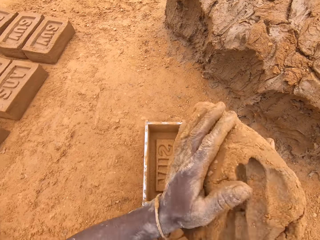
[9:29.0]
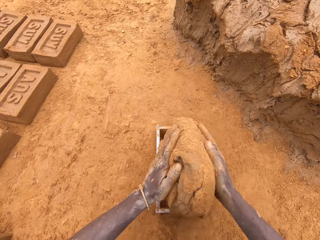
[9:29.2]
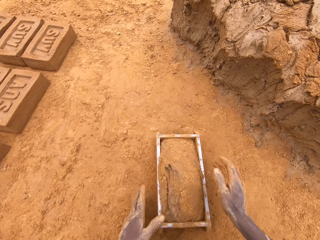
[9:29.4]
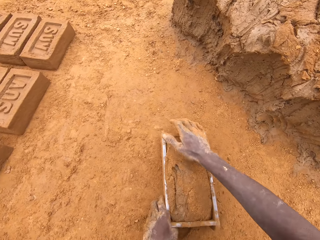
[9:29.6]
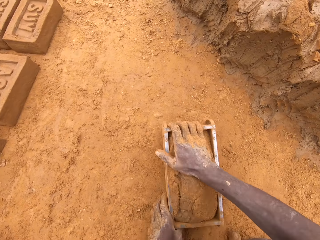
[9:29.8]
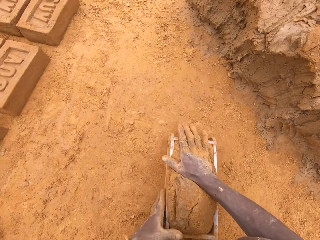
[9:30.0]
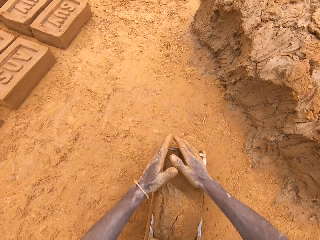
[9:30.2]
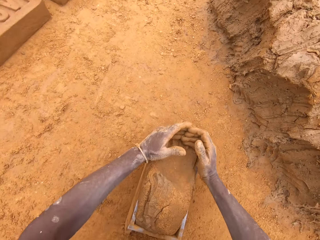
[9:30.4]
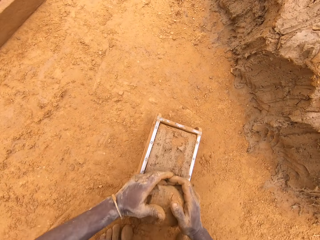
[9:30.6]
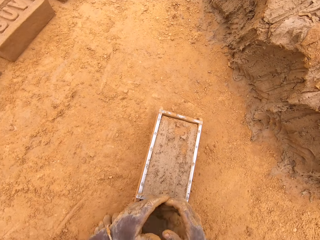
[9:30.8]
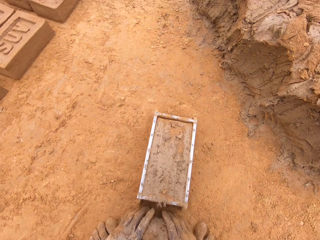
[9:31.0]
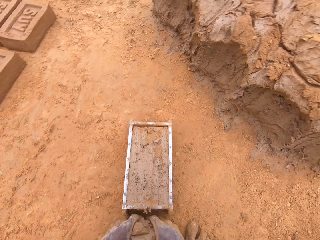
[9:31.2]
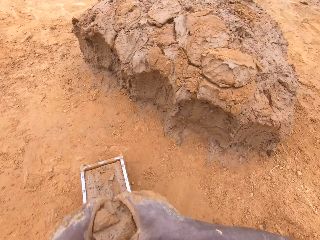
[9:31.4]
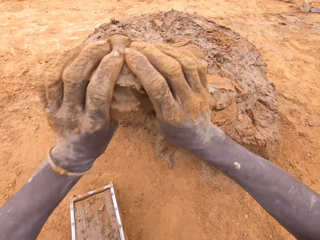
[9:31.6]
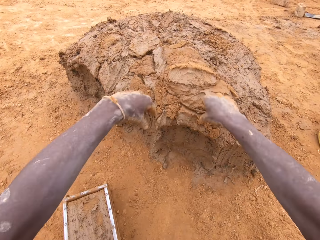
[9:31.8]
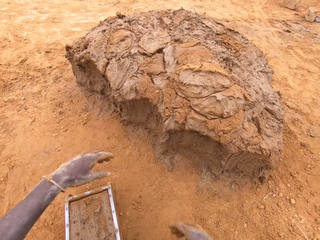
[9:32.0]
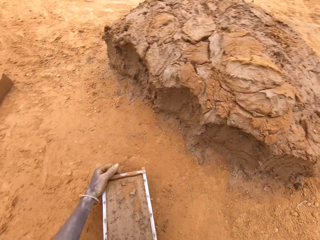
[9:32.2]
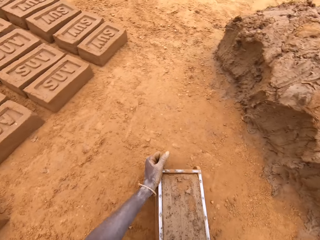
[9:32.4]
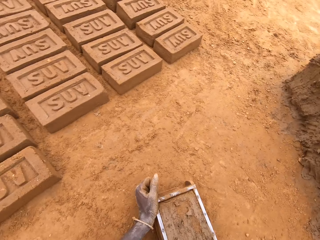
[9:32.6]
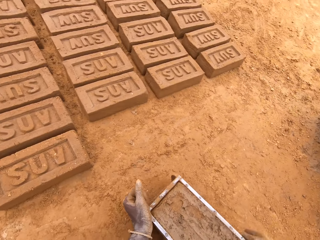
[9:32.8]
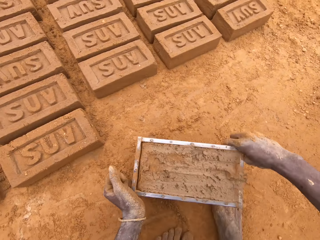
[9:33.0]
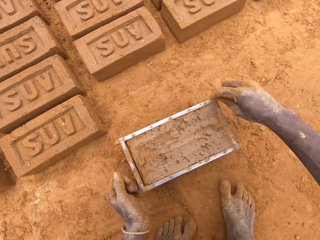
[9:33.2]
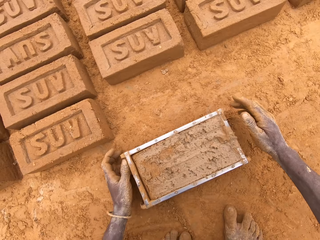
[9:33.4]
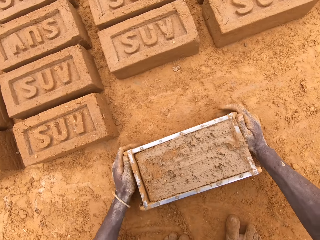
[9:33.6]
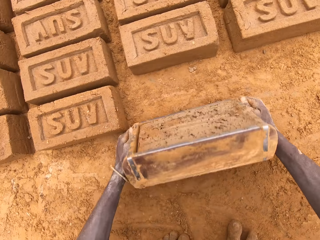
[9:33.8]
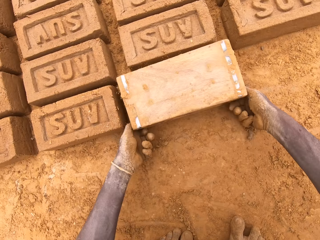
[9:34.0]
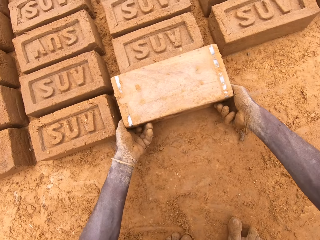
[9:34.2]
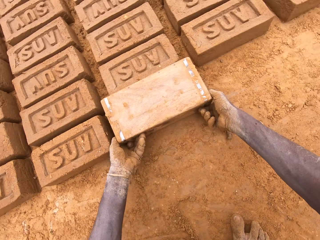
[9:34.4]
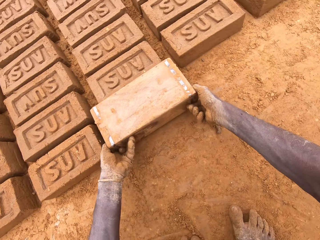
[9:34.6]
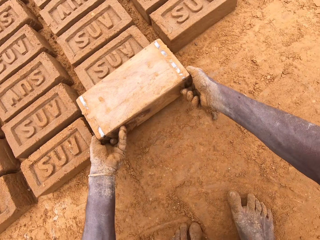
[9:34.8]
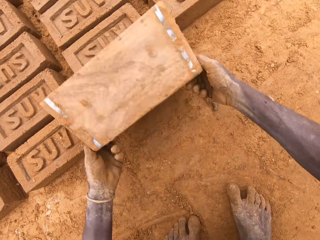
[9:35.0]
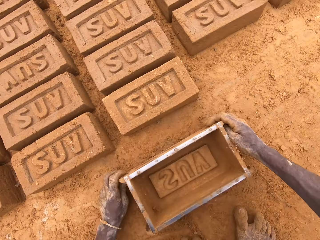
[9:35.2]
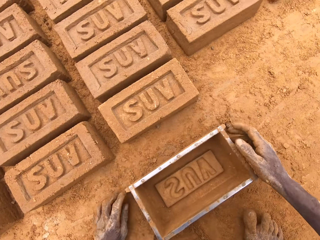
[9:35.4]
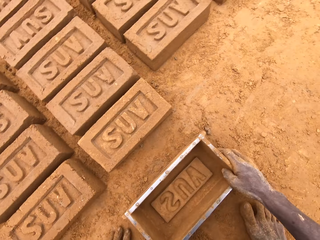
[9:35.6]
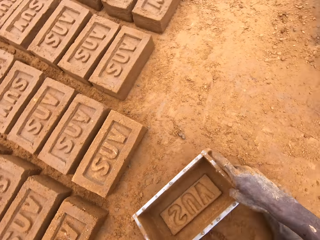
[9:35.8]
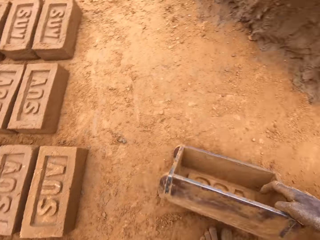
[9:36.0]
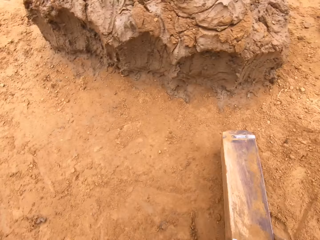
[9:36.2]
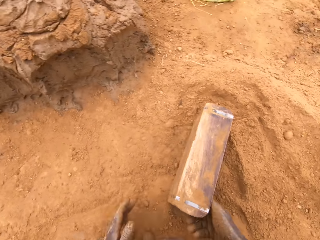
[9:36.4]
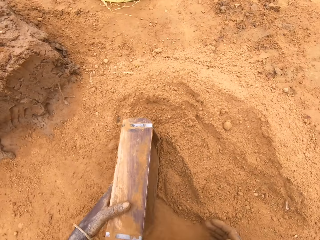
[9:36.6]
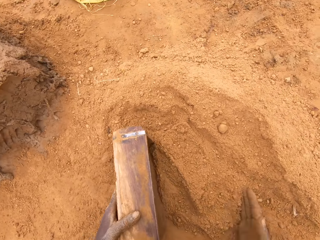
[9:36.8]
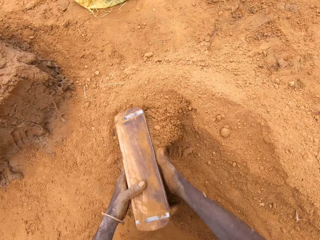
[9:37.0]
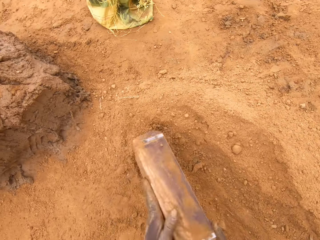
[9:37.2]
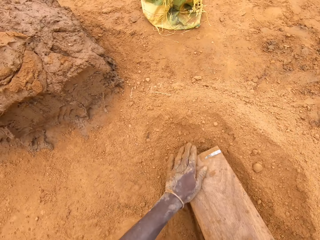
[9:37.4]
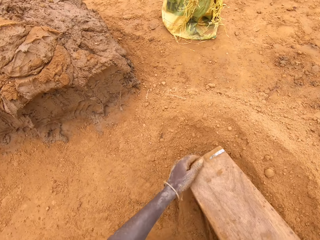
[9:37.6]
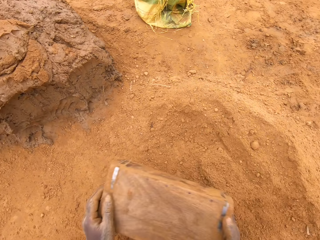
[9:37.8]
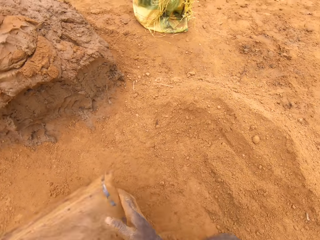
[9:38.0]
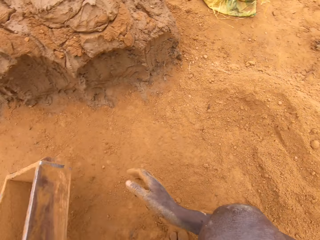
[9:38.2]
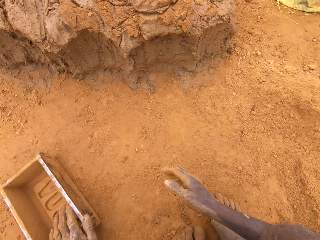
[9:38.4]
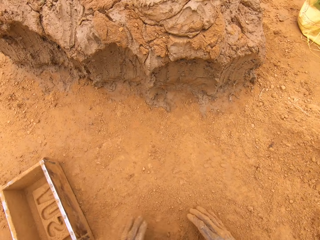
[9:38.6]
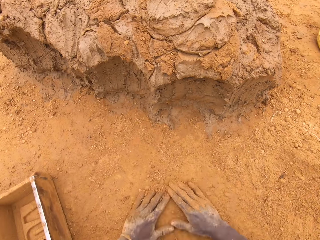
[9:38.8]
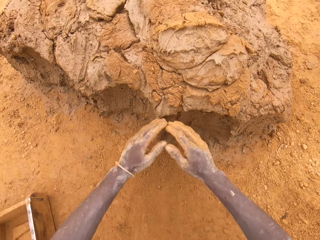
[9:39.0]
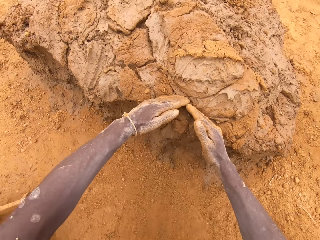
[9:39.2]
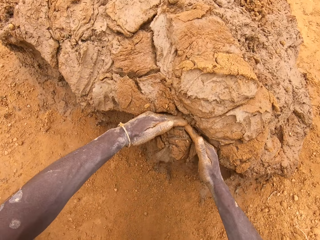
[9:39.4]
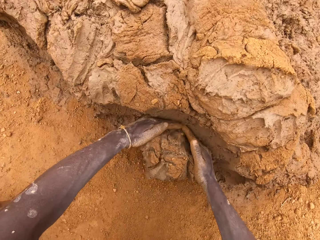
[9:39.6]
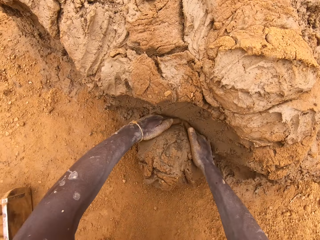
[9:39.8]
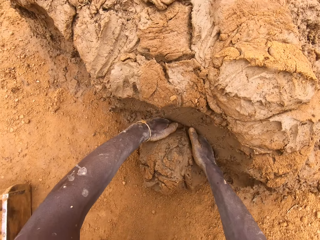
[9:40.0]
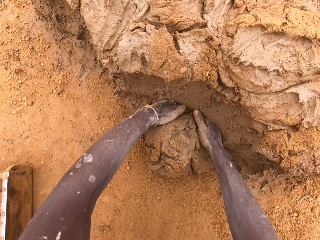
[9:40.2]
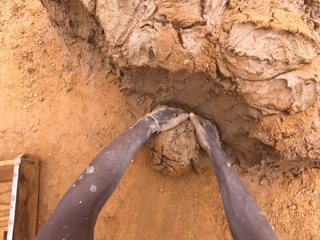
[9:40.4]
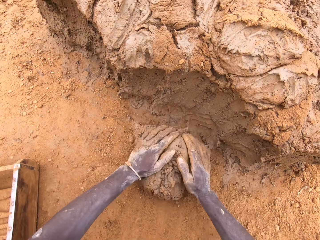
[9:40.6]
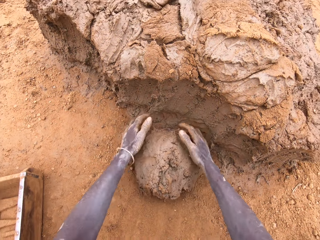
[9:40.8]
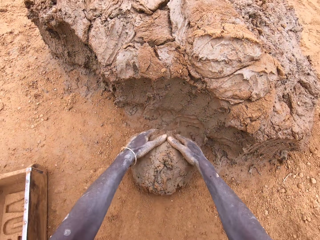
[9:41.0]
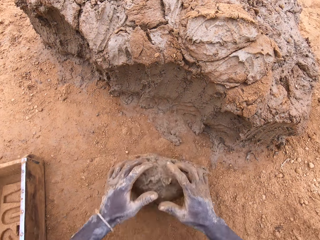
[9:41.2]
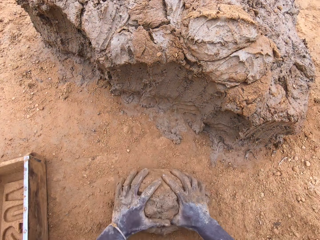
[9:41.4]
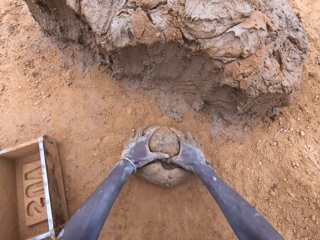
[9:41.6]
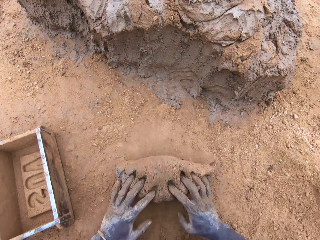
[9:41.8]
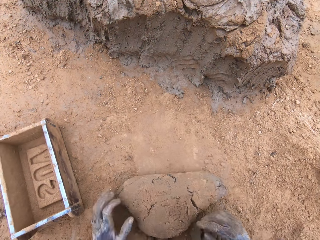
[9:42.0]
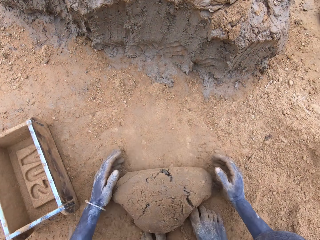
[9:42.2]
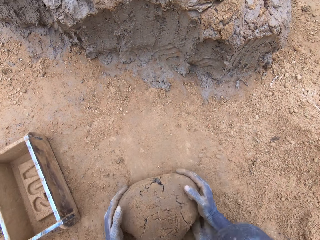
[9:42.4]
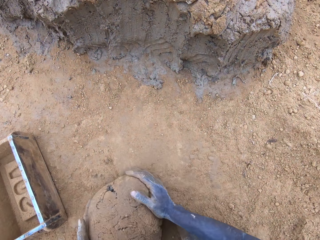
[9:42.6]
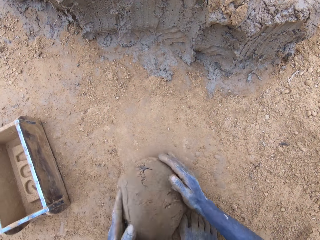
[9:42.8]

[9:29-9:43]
The camera wearer puts the mud in the brick mould. He scoops the excess mud. He presses the clay. He levels the clay. He throws the excess mud on the other mud. He heaps the clay. He picks up the brick mould. He moves the box. He pours the mud on the ground. He places the brick mould on the ground. He puts soil in the brick mould. He pours the soil from the brick mould. He moves the box. He rubs his hands on the soil. He scoops the clay or mud with his hands. He rolls the mud on the soil. He moulds the clay.

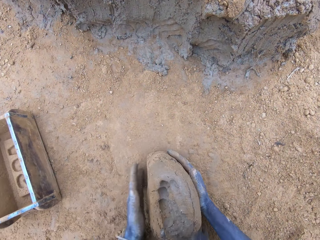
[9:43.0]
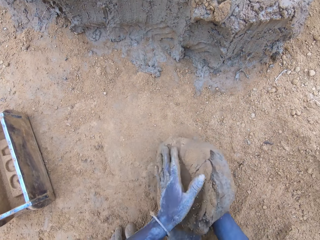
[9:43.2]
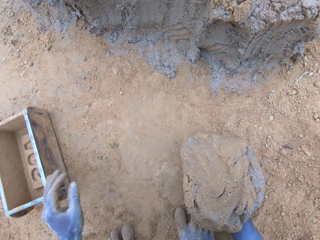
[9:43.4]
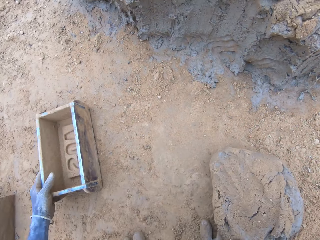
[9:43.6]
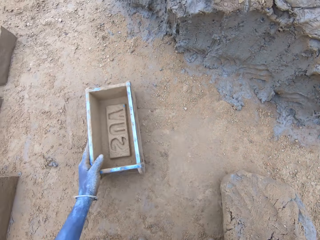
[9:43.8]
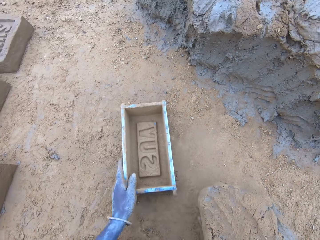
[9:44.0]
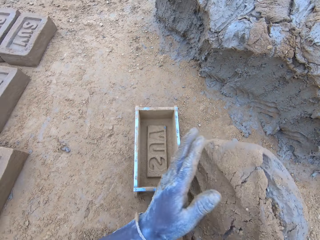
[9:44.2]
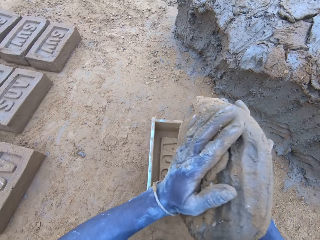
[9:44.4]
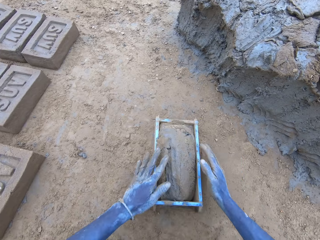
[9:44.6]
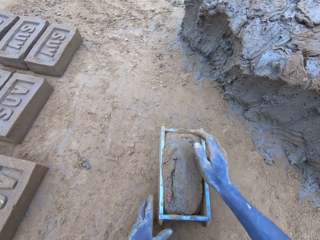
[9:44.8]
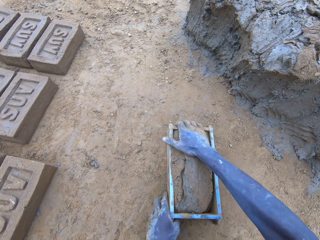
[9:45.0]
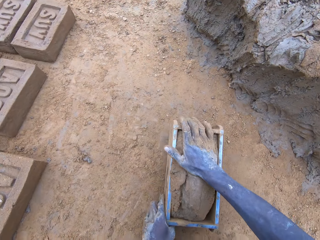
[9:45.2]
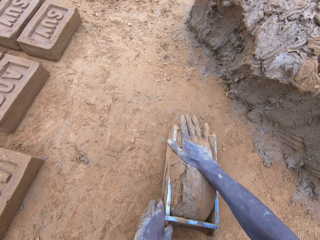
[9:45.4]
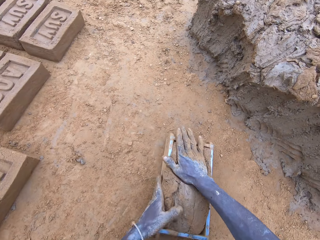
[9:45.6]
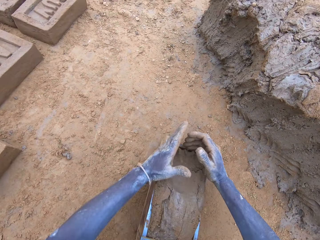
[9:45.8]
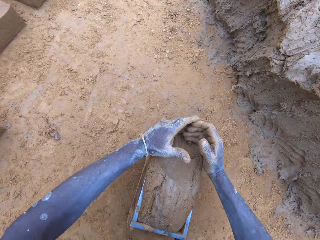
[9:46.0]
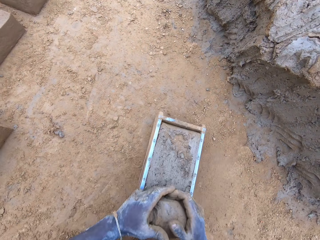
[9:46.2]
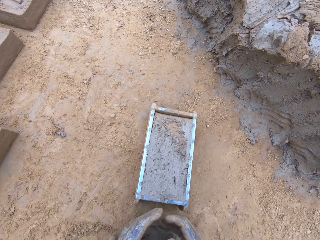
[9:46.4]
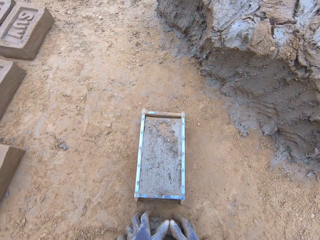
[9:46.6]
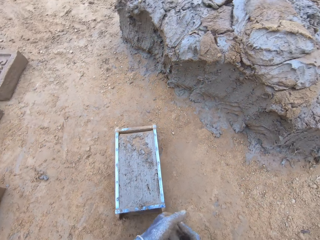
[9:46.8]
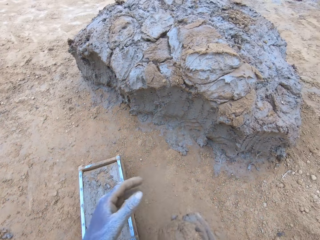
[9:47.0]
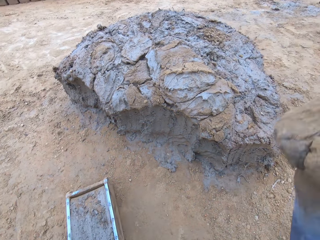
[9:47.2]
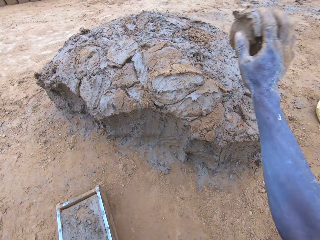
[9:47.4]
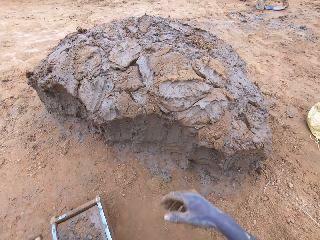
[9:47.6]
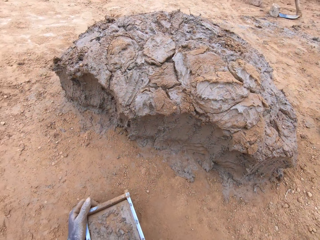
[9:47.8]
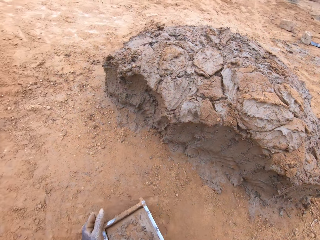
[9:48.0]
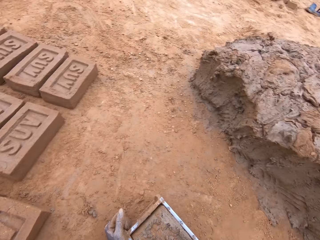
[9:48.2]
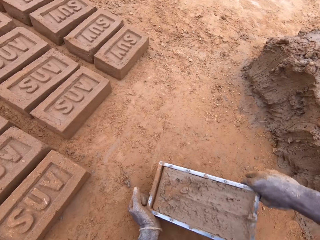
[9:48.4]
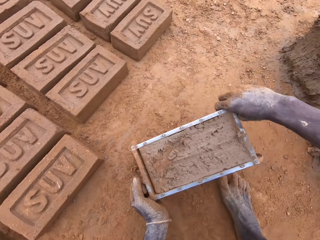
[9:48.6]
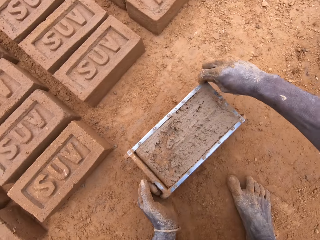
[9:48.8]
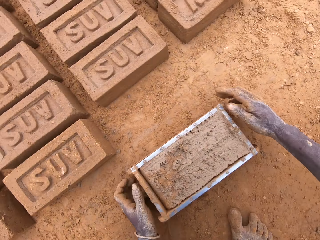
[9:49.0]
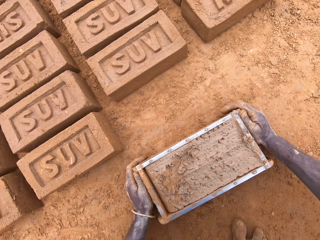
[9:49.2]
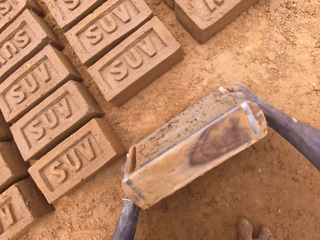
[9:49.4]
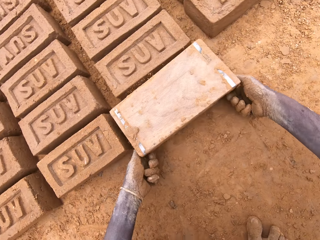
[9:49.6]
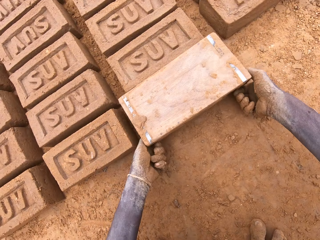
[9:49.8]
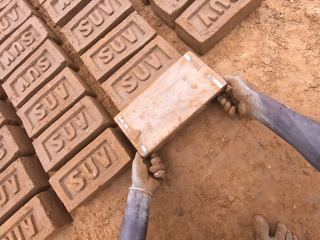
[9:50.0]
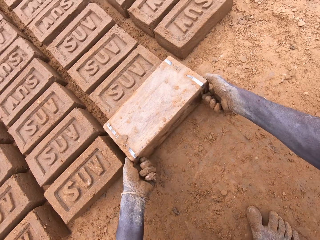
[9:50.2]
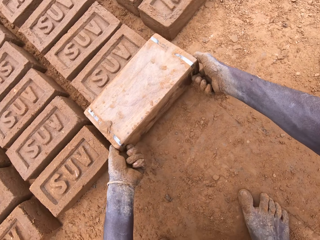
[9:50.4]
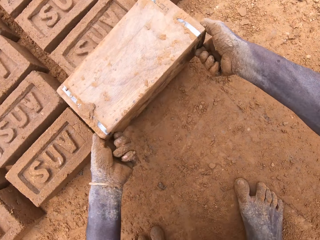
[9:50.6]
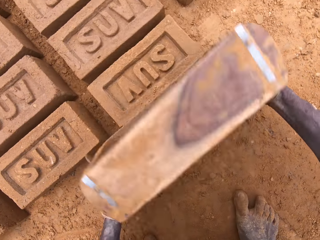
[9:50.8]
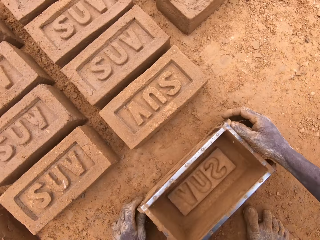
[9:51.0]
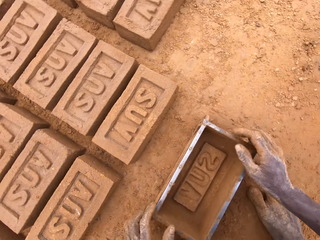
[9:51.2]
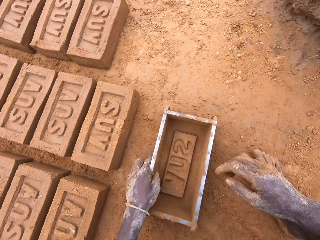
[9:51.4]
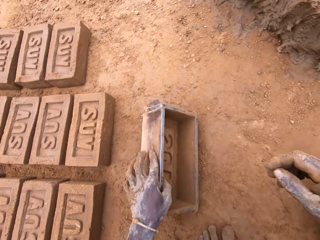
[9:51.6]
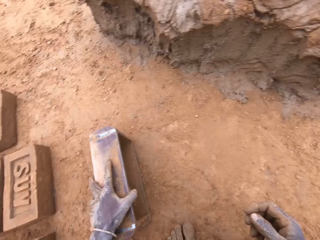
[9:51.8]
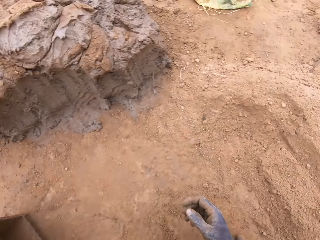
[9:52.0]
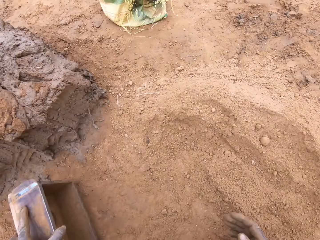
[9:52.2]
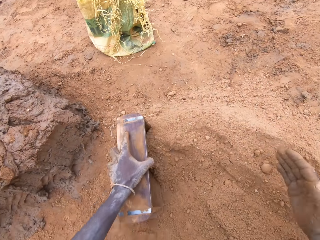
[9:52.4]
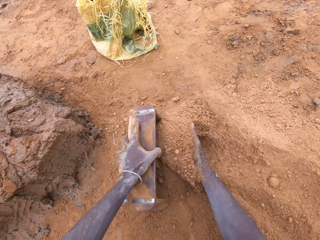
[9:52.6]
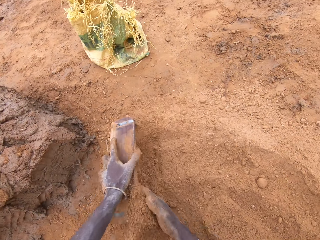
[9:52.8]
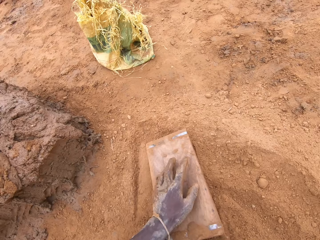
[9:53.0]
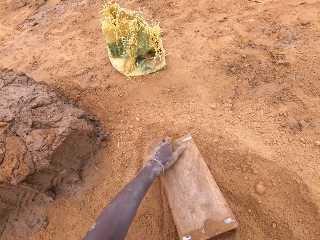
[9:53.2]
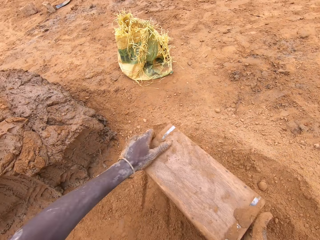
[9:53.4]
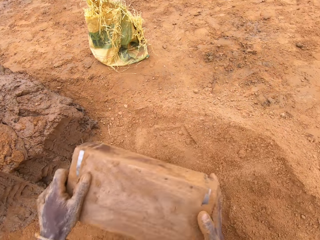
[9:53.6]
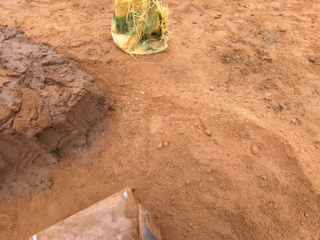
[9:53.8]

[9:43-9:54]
The camera wearer picks up the brick mould. They move the box. They place the mud or clay in the brick mould. They scoop the excess mud. They press the clay. They level the clay in the box. They throw the excess mud on the other mud. They heap the clay. They pick up the brick mould. They move the box. They pour the mud from the brick mould. They hold the brick mould. They place the brick mould on the ground. They put soil in the brick mould. They pour the soil from the brick mould.
